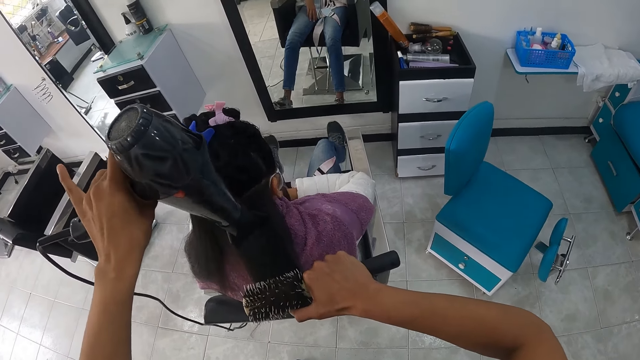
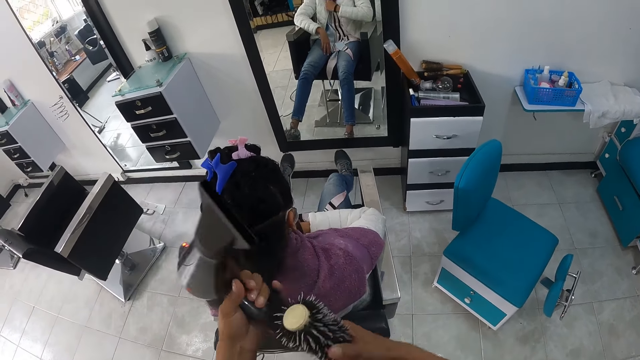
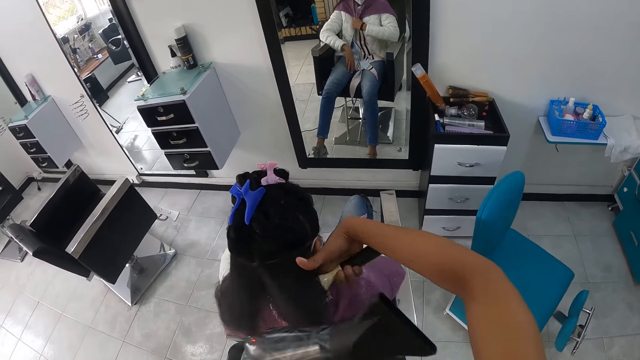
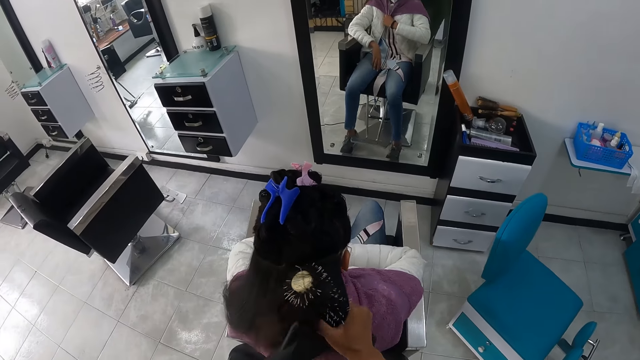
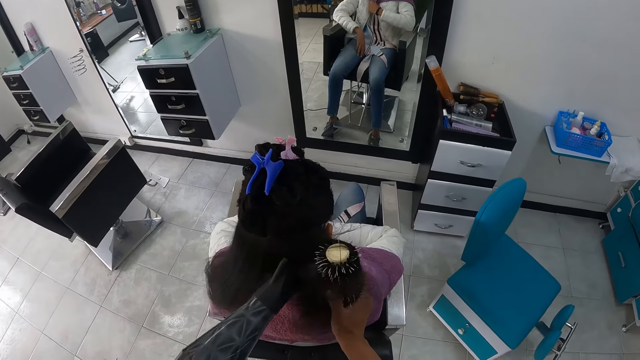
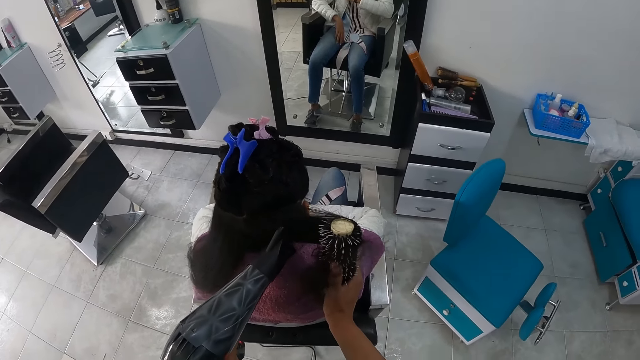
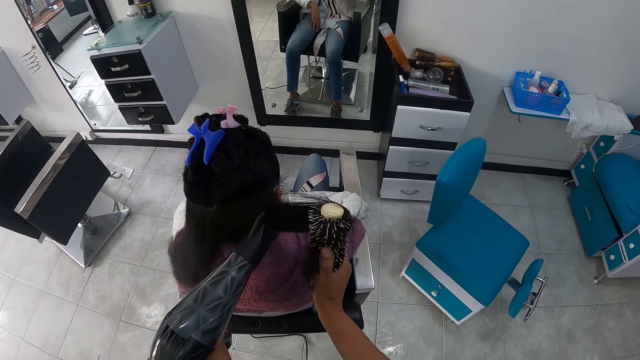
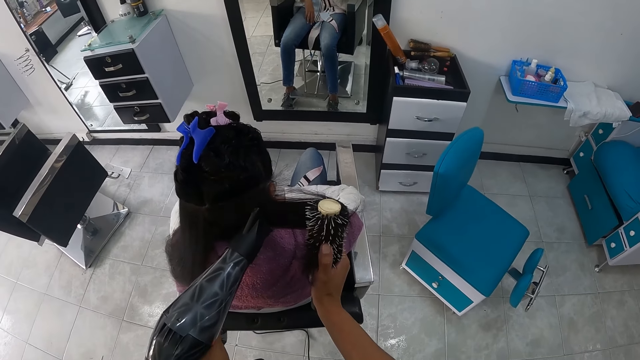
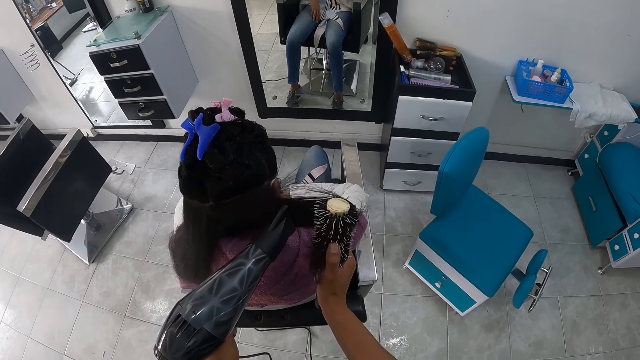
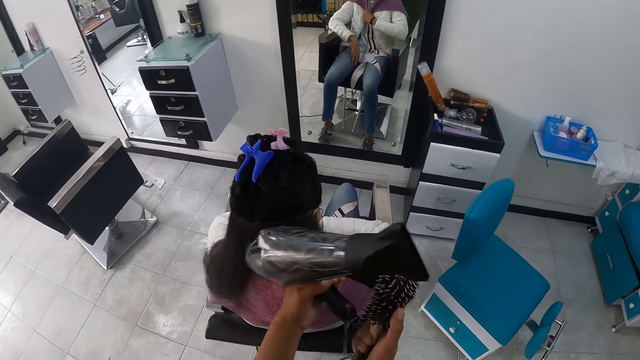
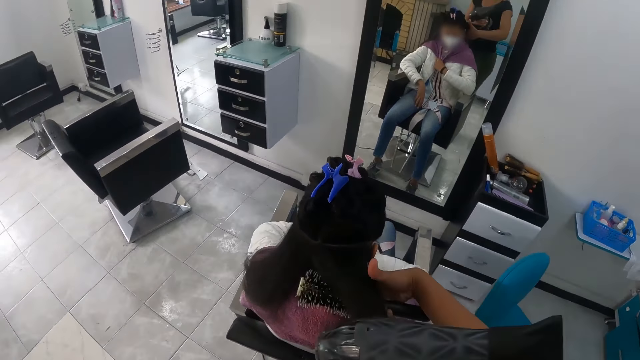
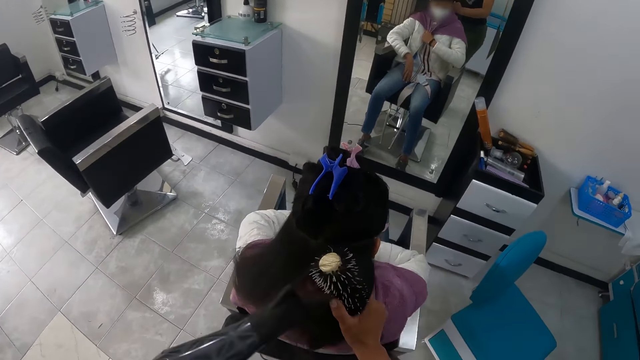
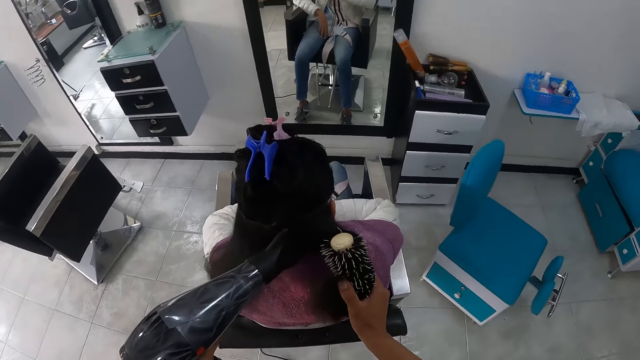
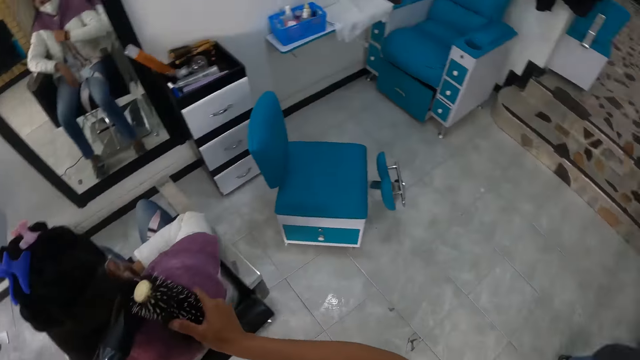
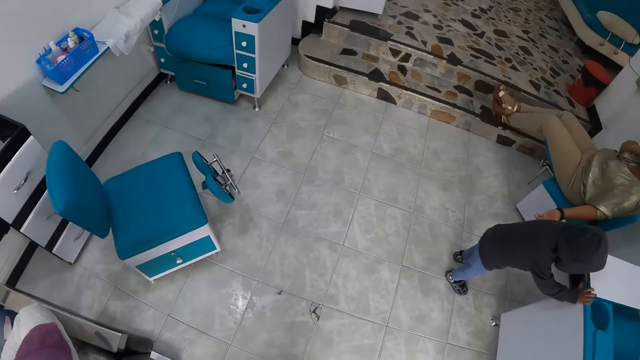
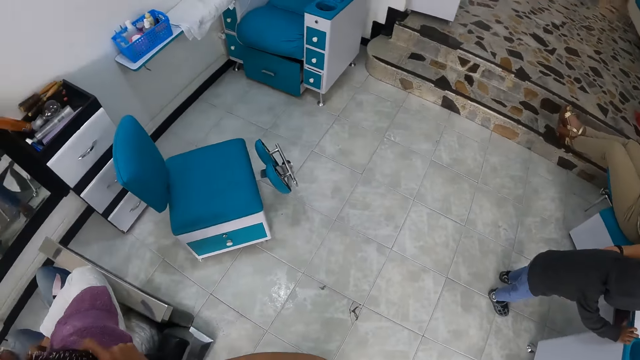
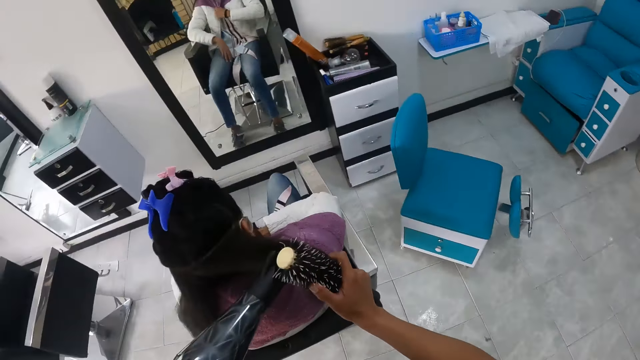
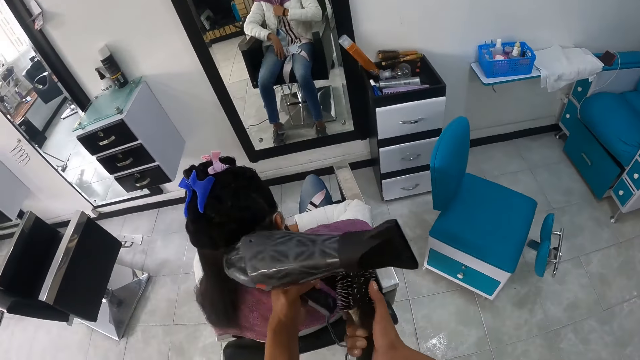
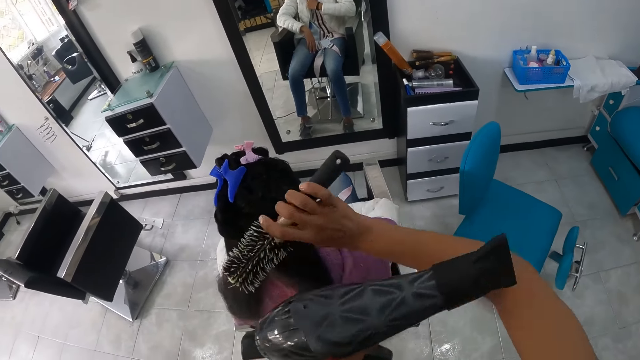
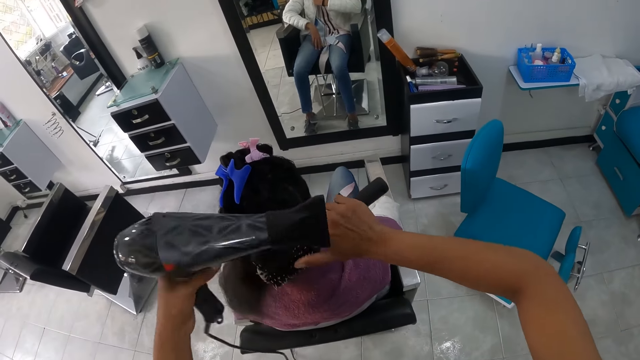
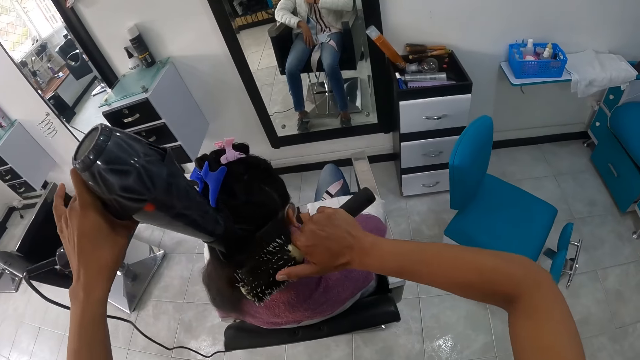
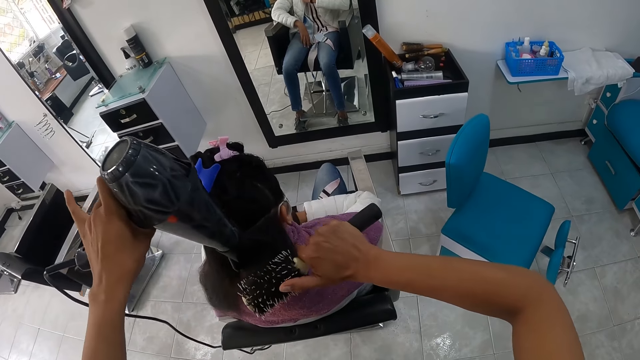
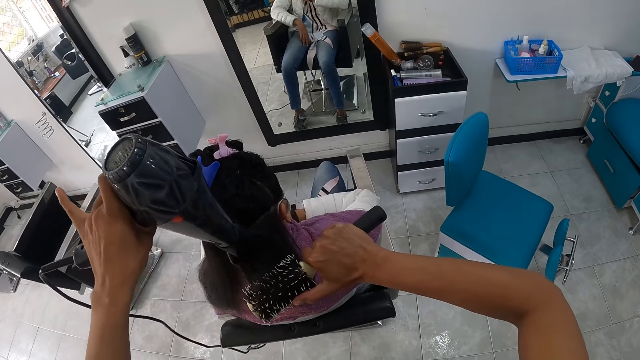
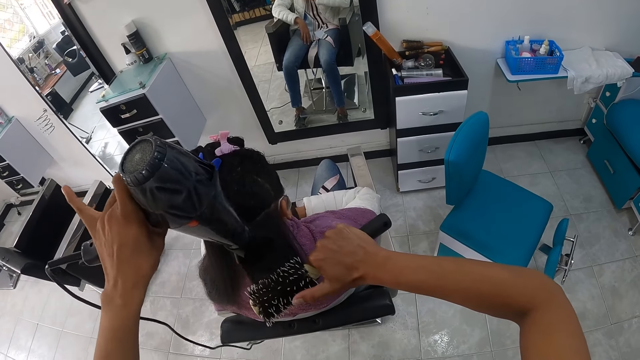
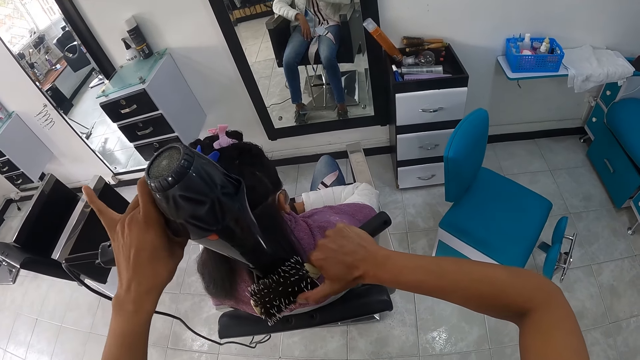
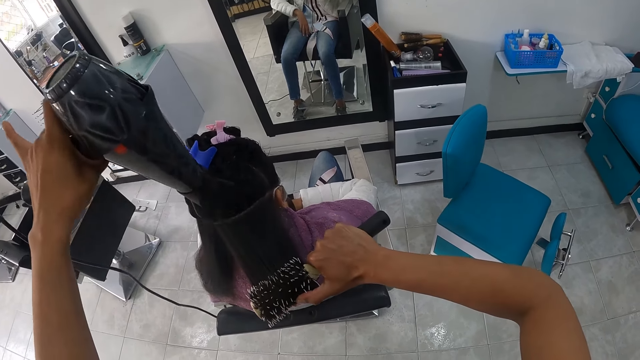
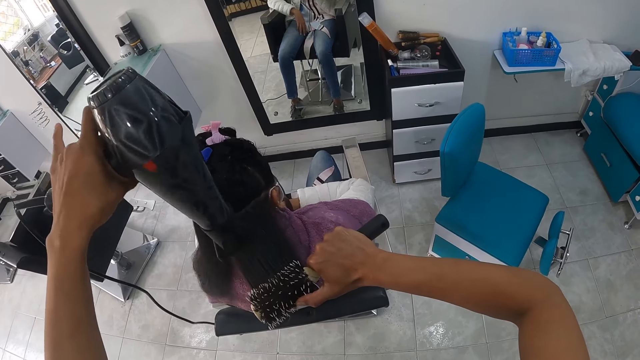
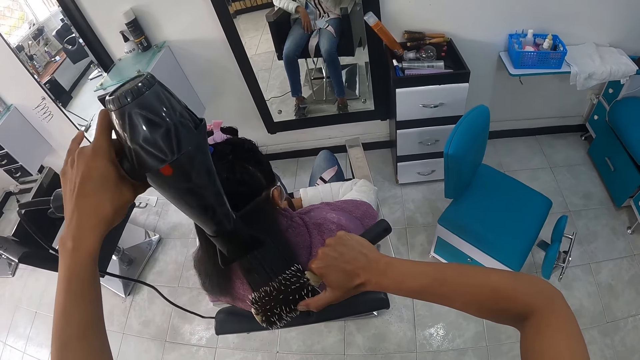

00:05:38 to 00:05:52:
The camera wearer pulls the portion of the hair of the woman from the round brush in her right hand with her left hand. She holds the blow dryer. She straightens the portion of the hair of the woman from her left hand with the round brush in her right hand. She holds the hair with the comb. She uses the hair dryer in her left hand on the portion of the hair of the woman. She pulls the portion of the hair of the woman from the round brush in her right hand with her left hand. She holds the blow dryer. She straightens the portion of the hair of the woman from her left hand with the round brush in her right hand. She holds the hair with the comb. She uses the hair dryer in her left hand on the portion of the hair of the woman. A boy places his right hand on a chair. The camera wearer looks at the floor. She pulls the portion of the hair of the woman from the round brush in her right hand with her left hand. She holds the blow dryer. She straightens the portion of the hair of the woman from her left hand with the round brush in her right hand. She holds the hair with the comb. She uses the hair dryer in her left hand on the portion of the hair of the woman.

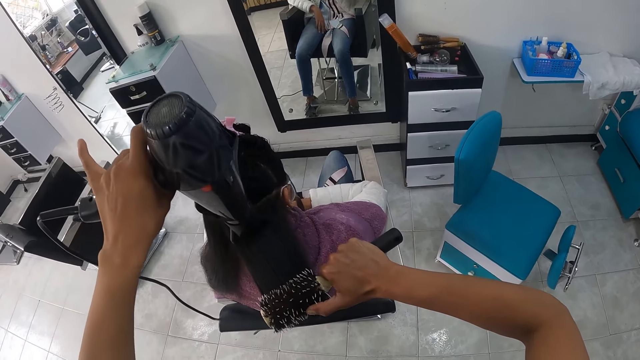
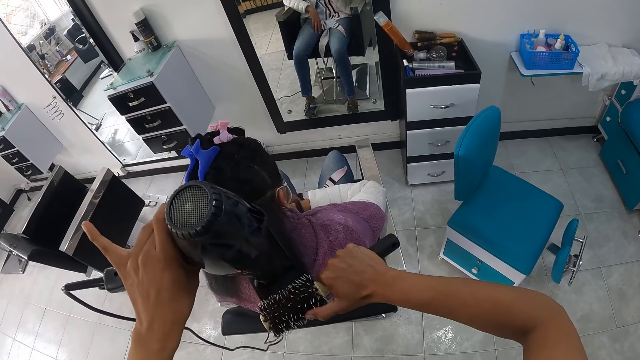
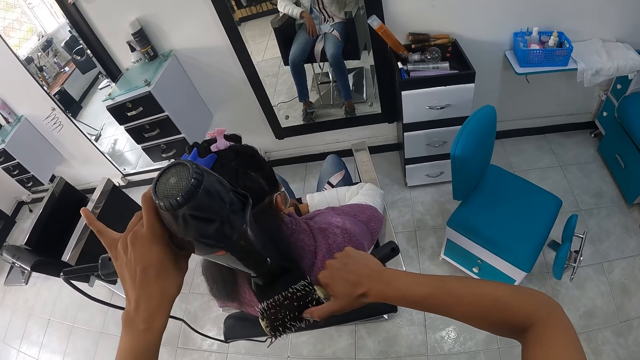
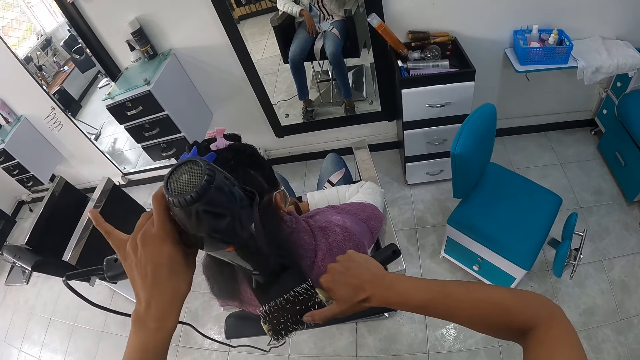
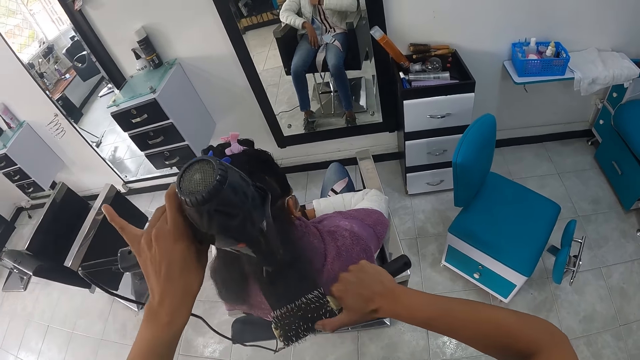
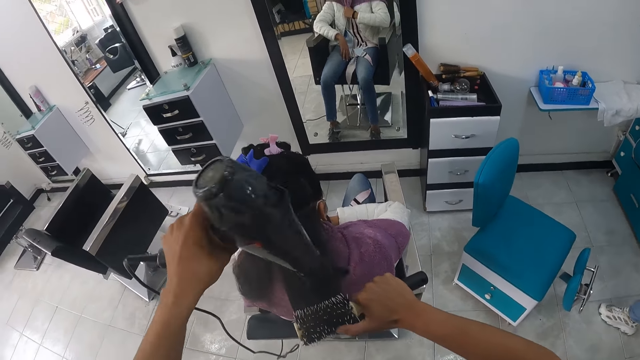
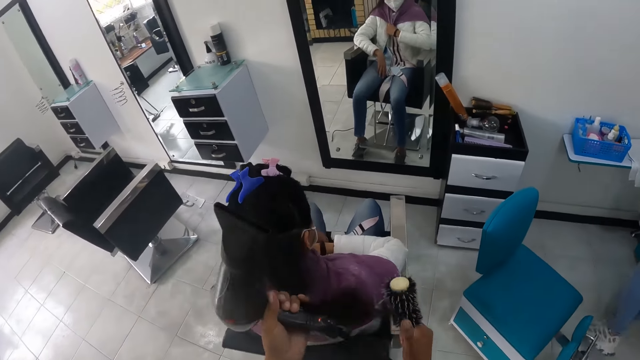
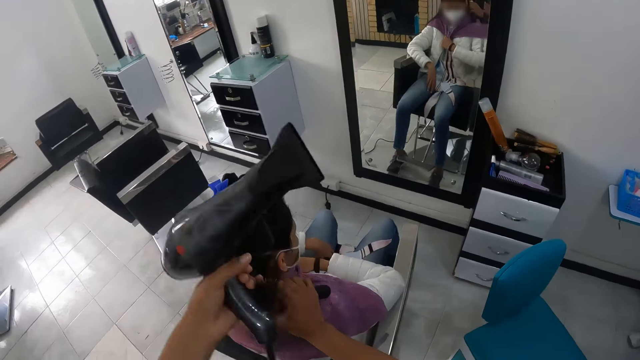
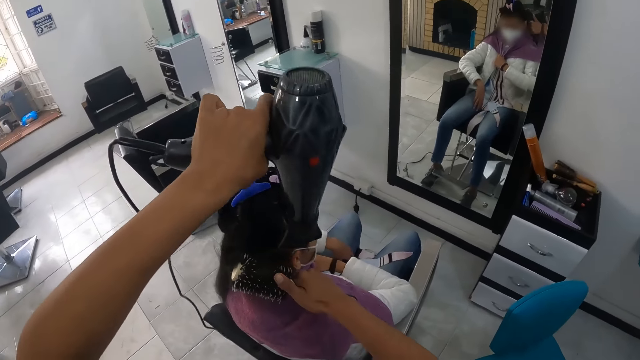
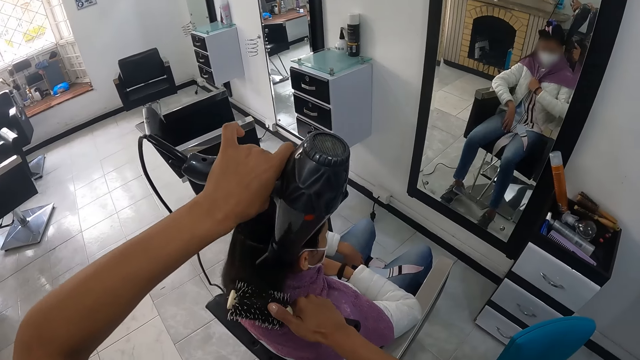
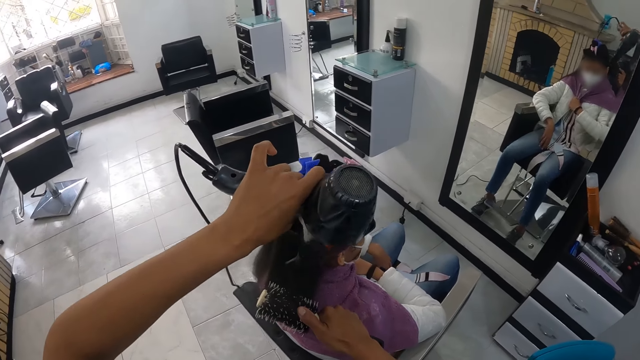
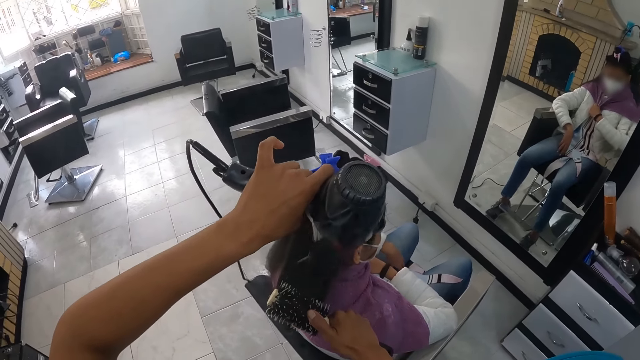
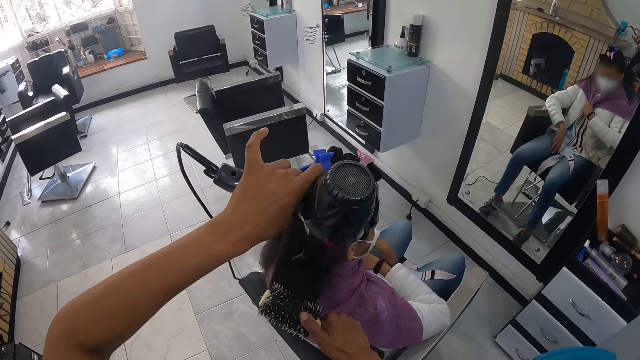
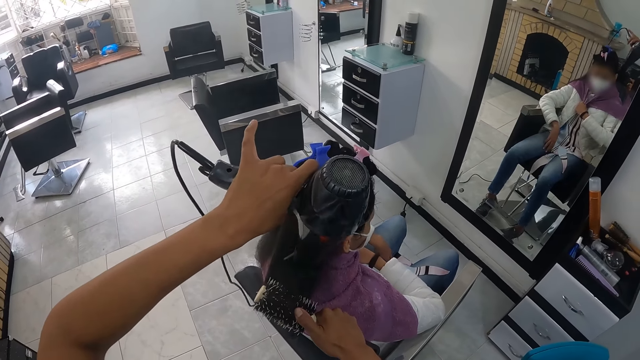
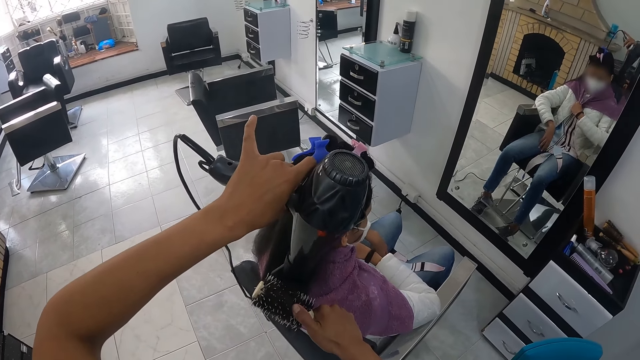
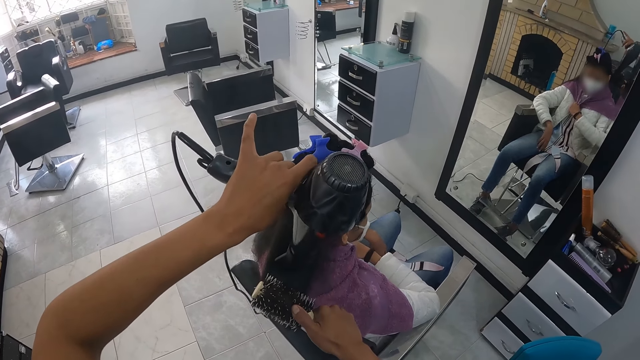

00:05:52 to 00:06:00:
The camera wearer pulls the portion of the hair of the woman from the round brush in her right hand with her left hand. She holds the blow dryer. She straightens the portion of the hair of the woman from her left hand with the round brush in her right hand. She holds the hair with the comb. She uses the hair dryer in her left hand on the portion of the hair of the woman.
